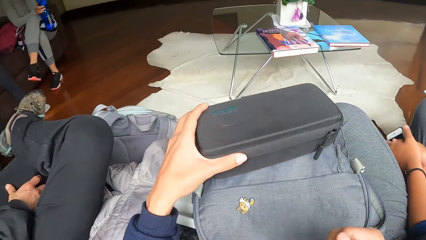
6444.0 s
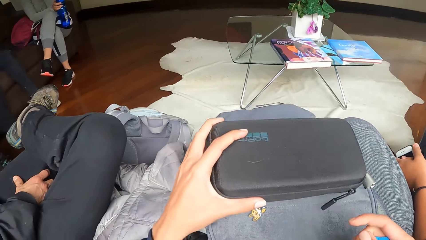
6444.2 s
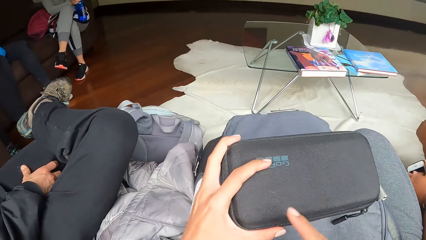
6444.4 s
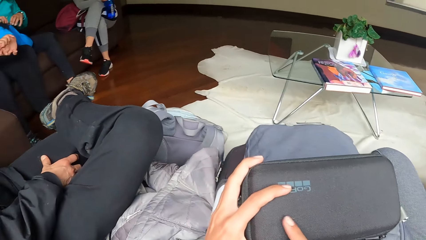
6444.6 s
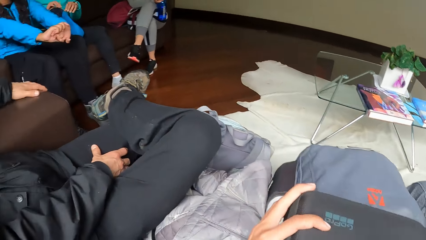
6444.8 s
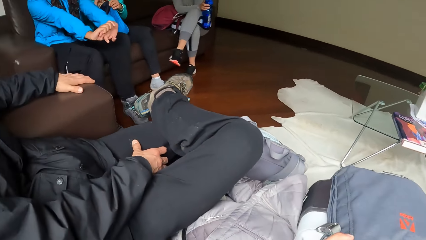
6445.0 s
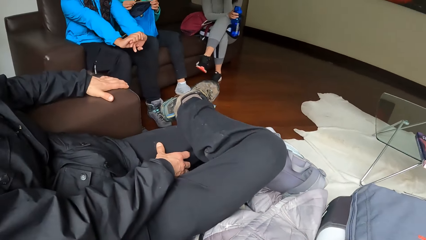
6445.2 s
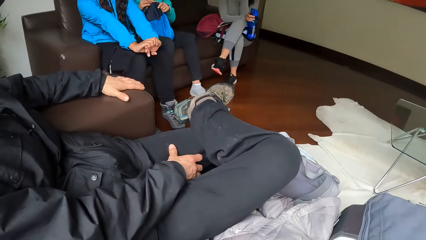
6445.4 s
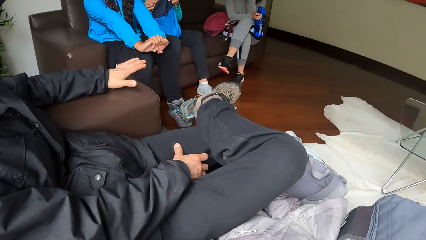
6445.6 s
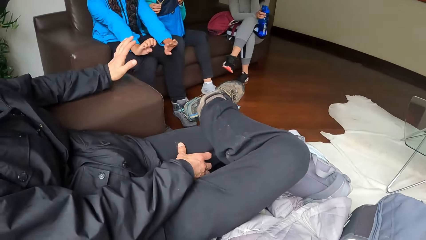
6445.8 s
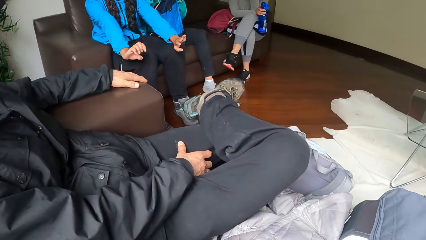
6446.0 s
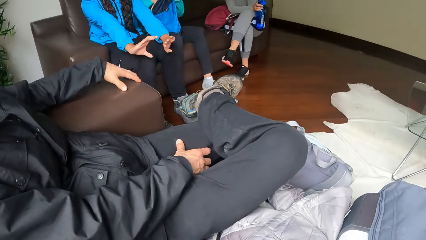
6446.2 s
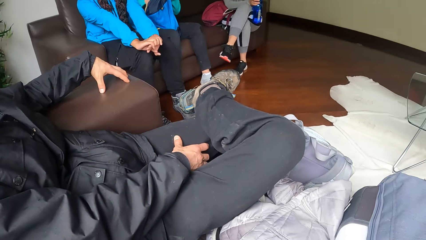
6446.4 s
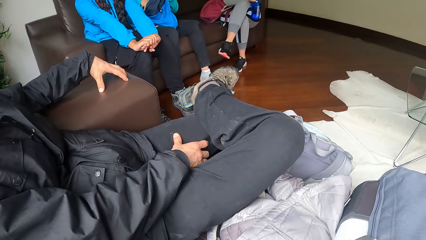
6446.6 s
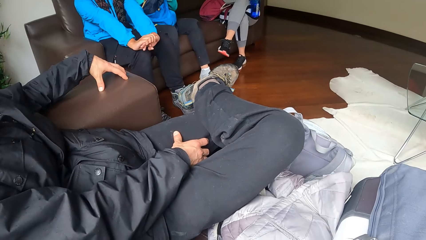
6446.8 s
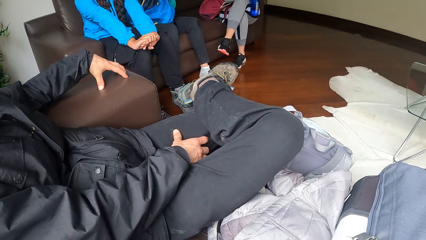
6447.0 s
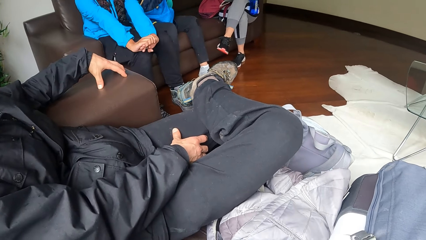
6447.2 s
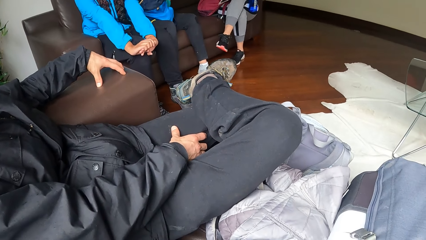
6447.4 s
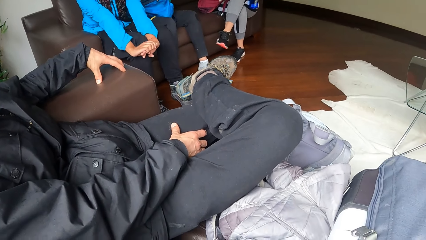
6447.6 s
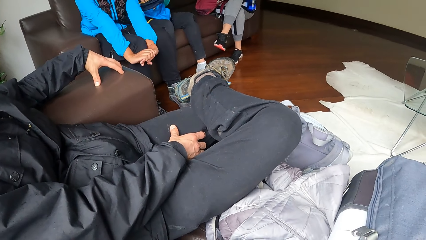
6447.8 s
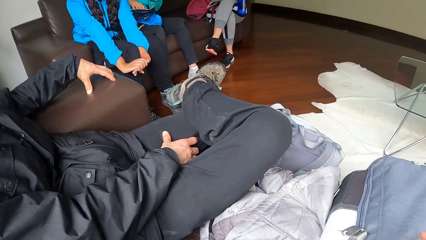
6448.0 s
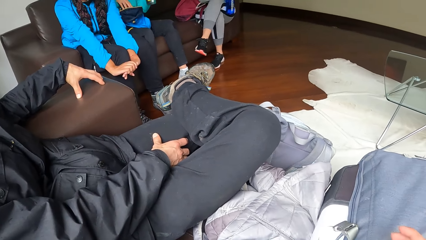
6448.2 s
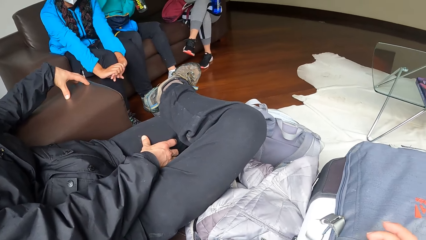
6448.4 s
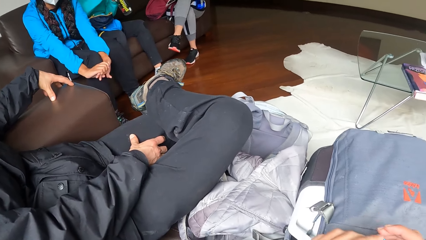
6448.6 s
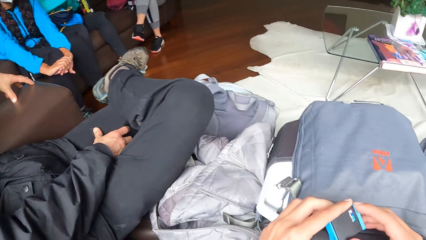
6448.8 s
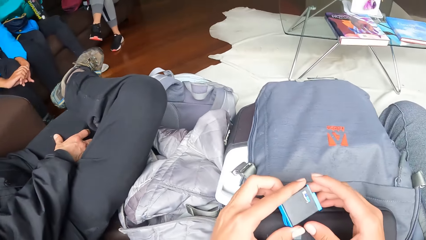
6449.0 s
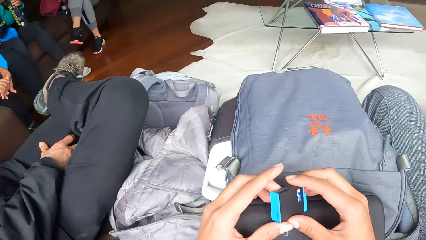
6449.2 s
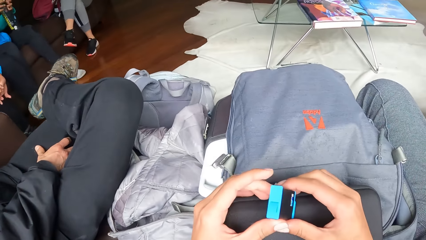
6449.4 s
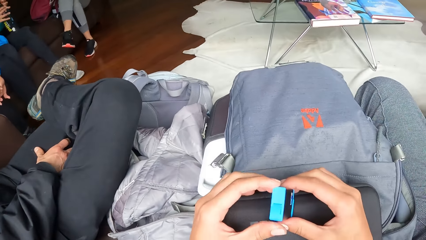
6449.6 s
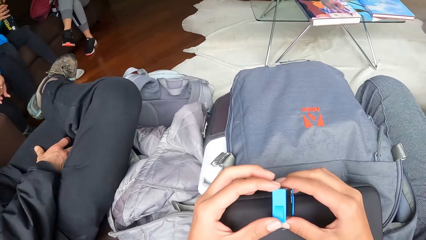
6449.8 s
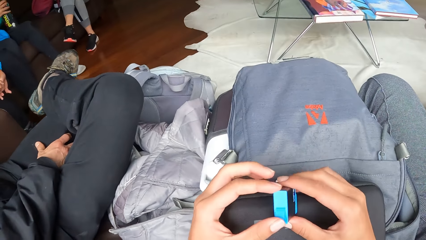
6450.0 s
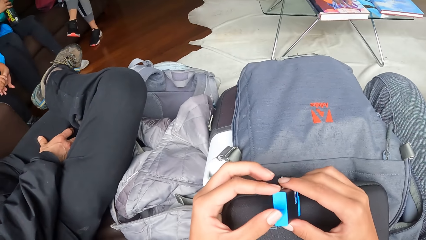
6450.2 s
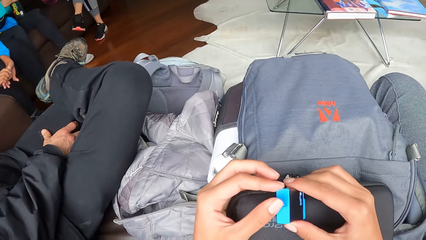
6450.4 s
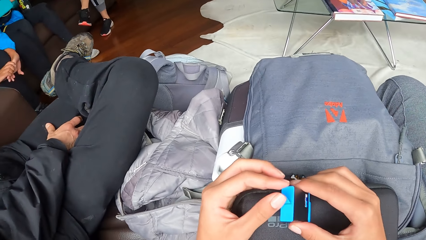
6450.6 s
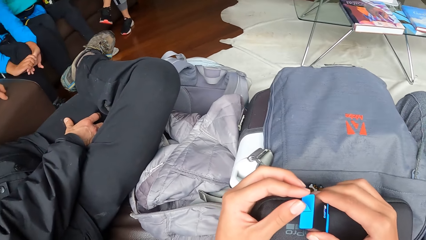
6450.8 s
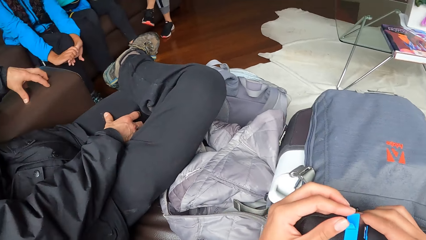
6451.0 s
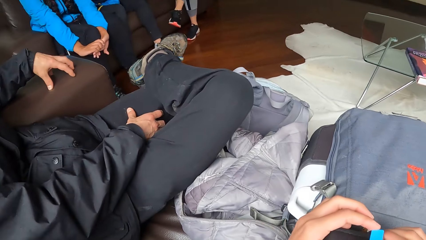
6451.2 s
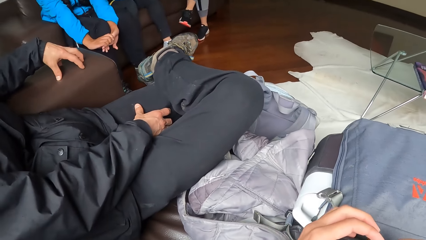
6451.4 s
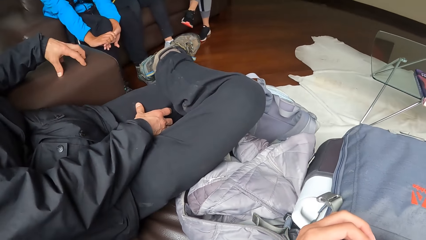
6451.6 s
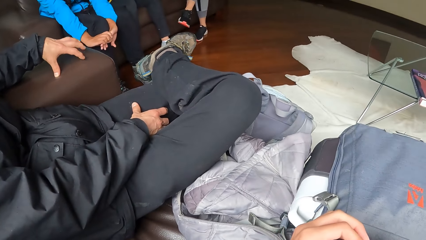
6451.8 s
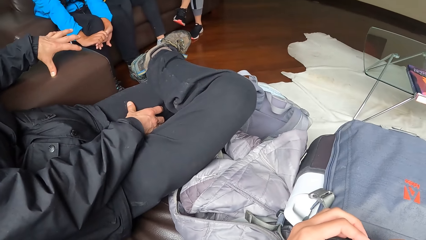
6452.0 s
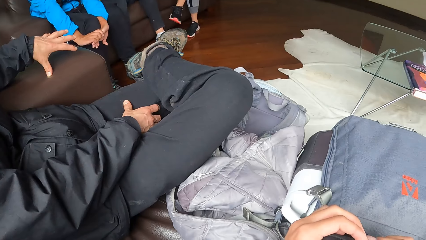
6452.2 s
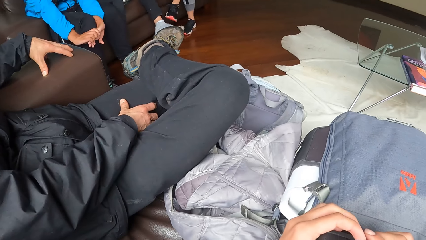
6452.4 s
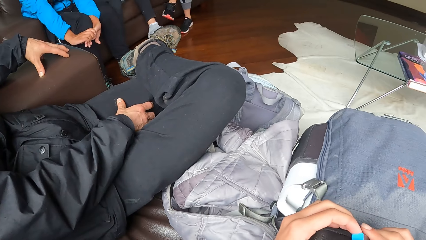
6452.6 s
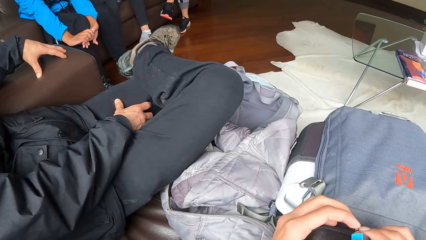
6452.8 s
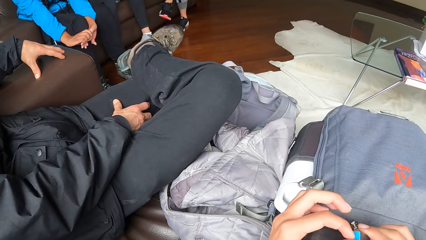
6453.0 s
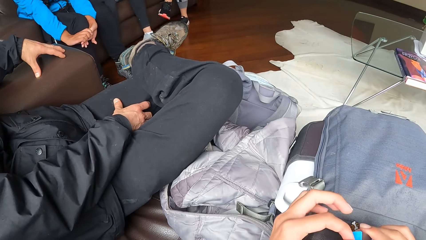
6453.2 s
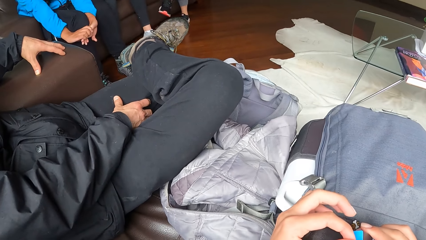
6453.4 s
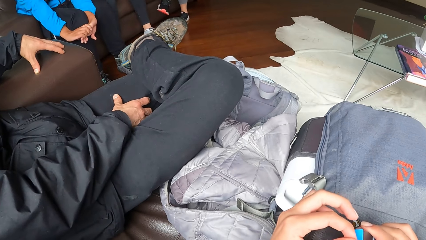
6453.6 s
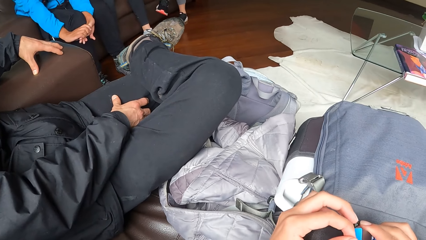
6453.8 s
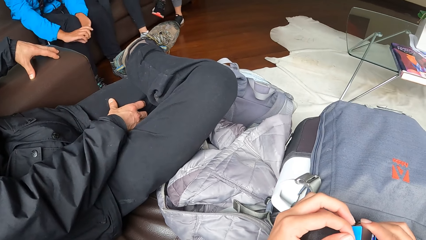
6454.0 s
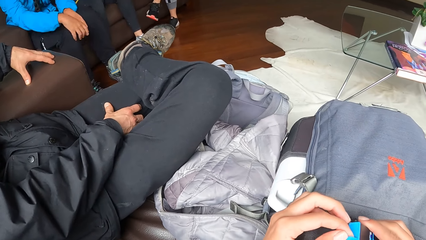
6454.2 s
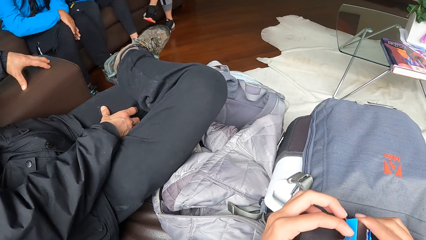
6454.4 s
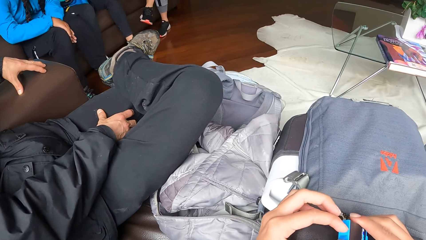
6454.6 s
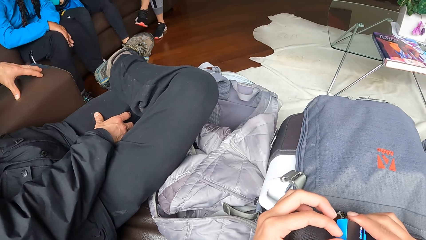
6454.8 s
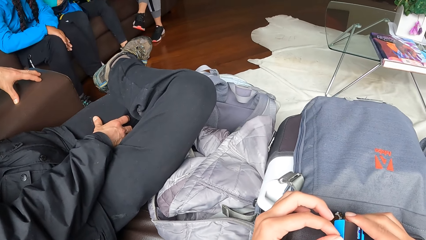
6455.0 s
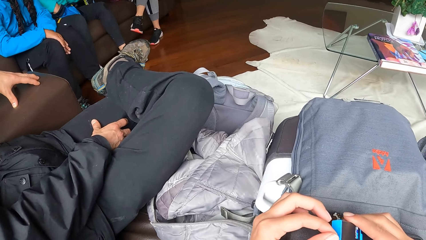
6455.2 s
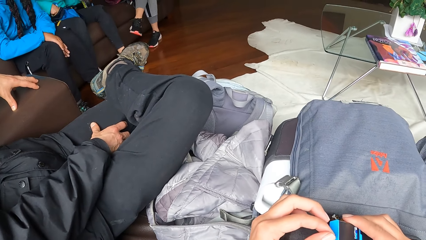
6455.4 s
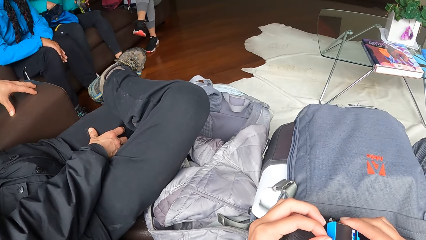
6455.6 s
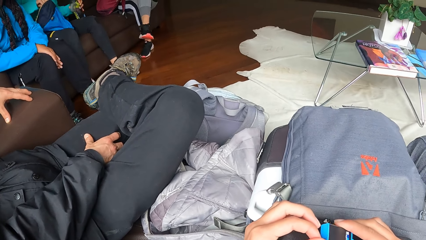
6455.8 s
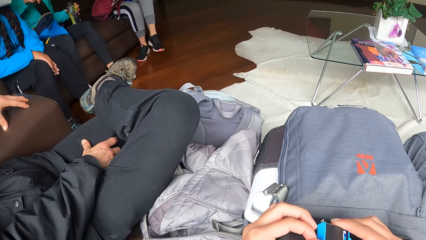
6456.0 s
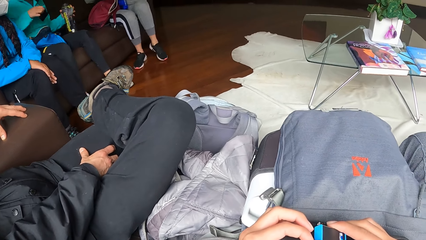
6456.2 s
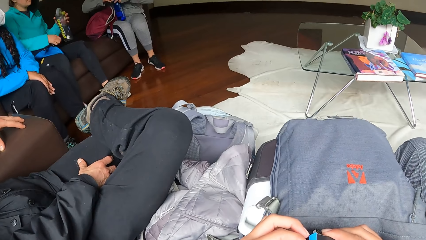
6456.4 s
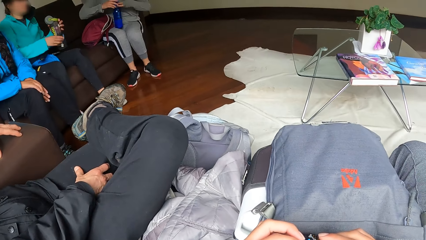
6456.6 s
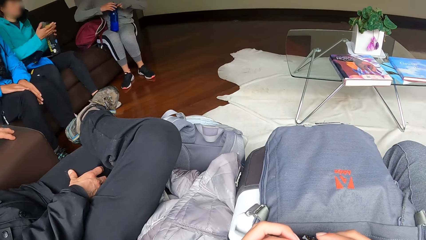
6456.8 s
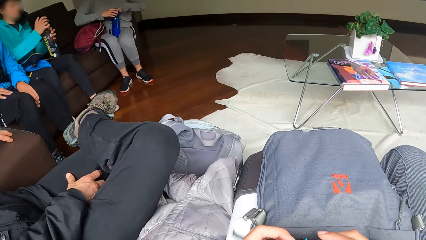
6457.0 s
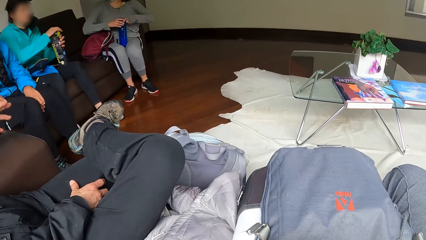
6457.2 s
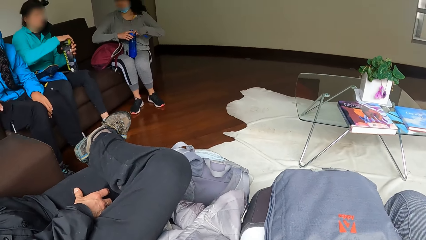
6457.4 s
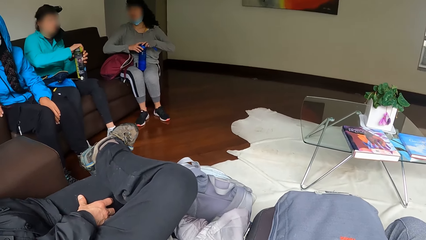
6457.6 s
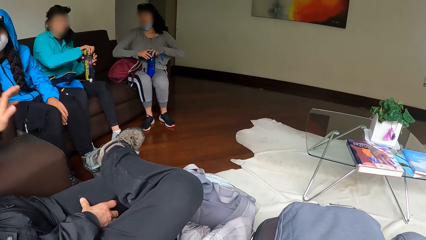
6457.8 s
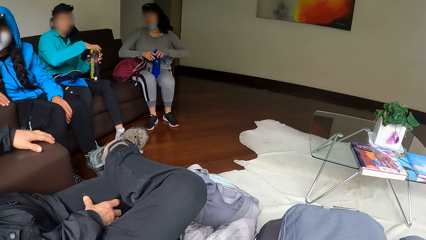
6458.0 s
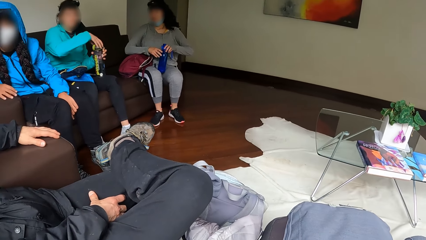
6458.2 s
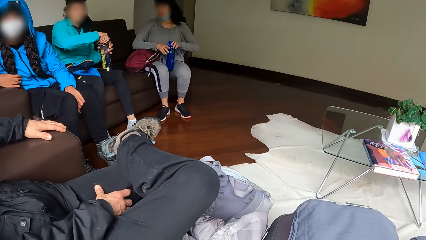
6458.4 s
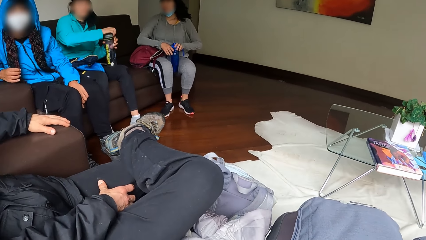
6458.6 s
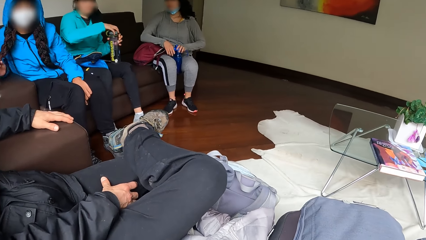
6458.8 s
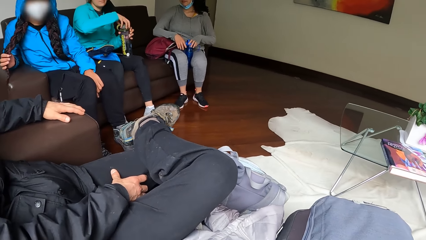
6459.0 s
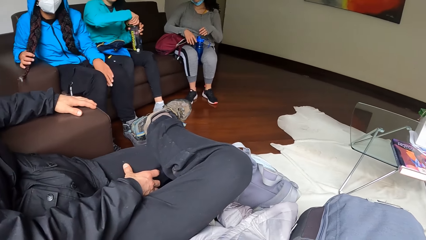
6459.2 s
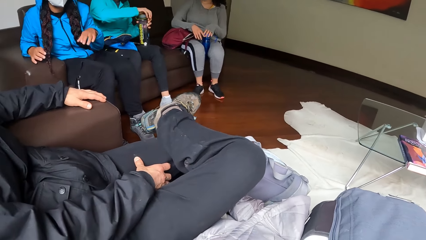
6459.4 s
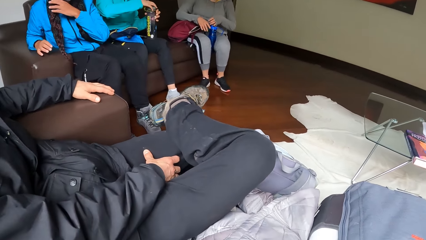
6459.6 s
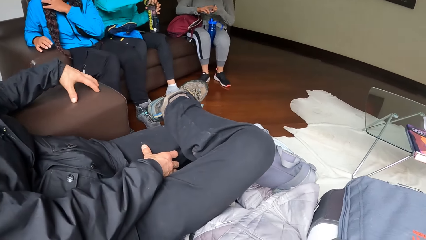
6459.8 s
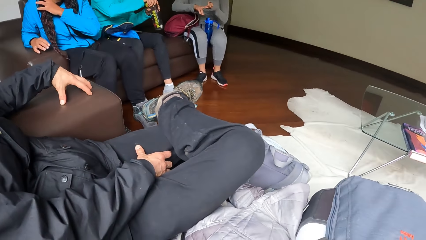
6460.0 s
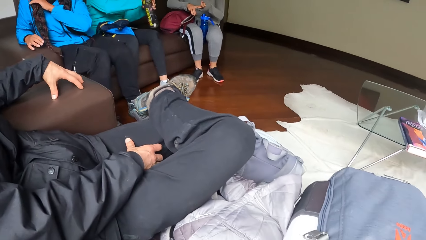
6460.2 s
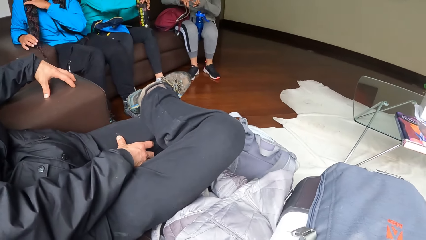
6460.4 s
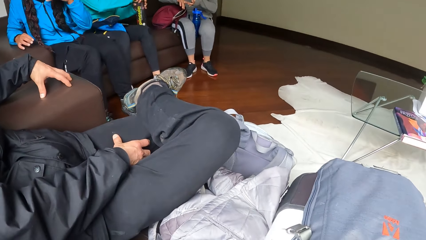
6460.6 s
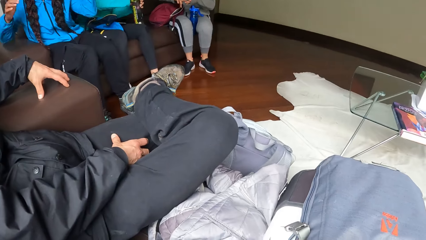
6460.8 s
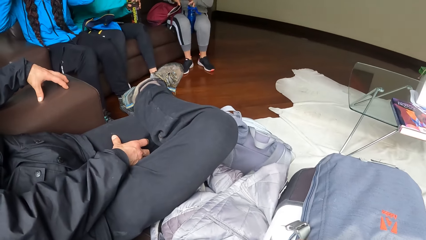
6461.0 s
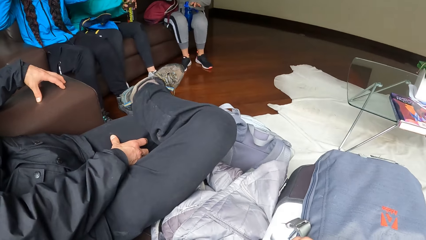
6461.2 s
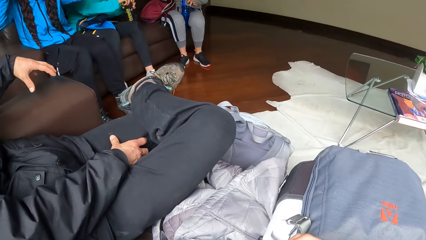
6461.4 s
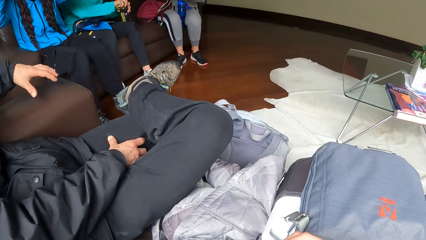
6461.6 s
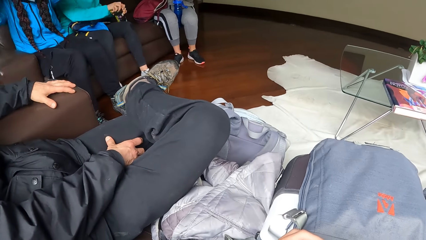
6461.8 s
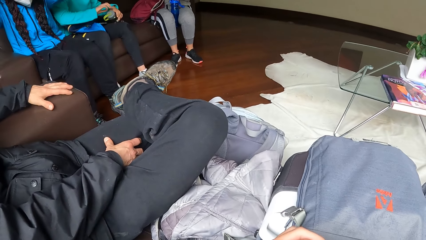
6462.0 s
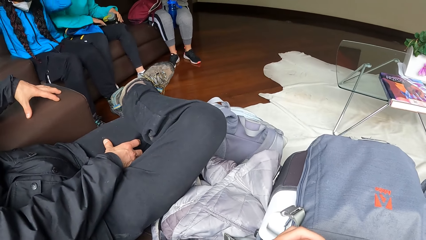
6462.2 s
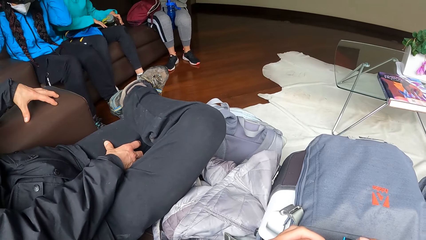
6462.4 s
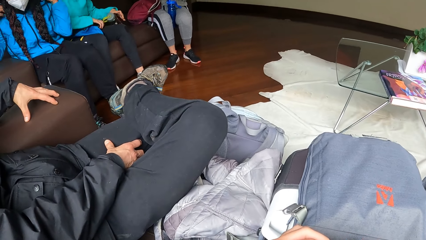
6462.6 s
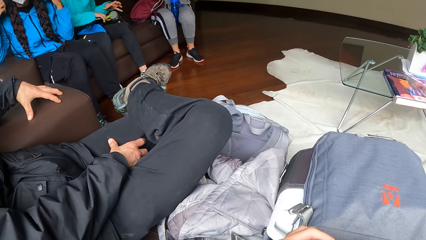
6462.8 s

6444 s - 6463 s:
The camera wearer carries the purse from the top of the bag on his laps with his left hand. He looks around. He turns the battery with both hands. He touches something. He looks around. A woman brings out a phone from a bag on her lap with her right hand. The woman opens a water bottle with her right hand. A man moves his left hand on the hand of the chair. Another woman adjusts her hair with both hands.
